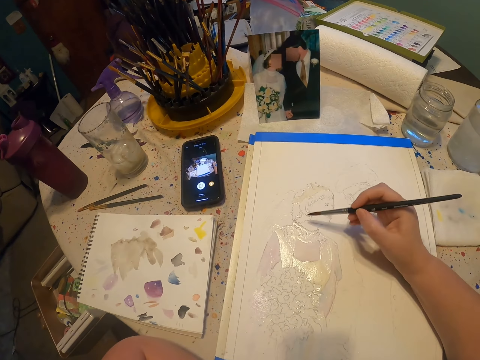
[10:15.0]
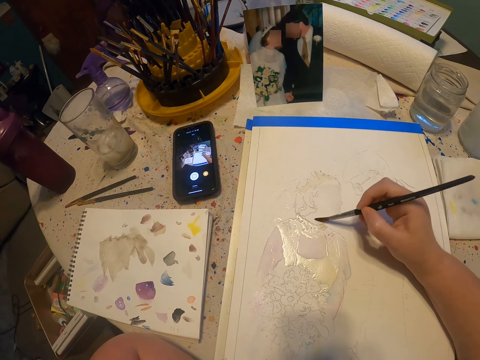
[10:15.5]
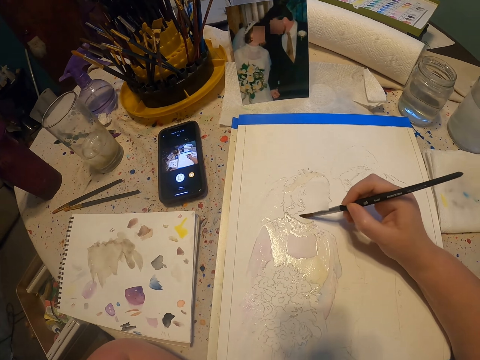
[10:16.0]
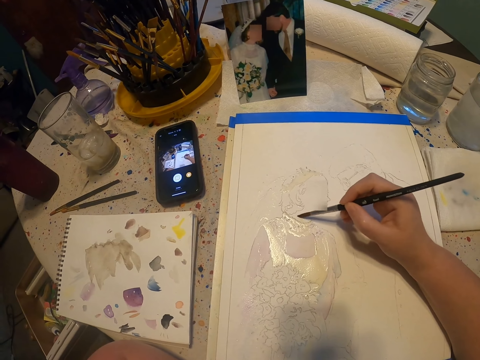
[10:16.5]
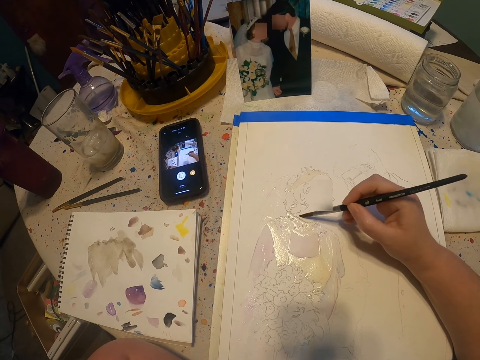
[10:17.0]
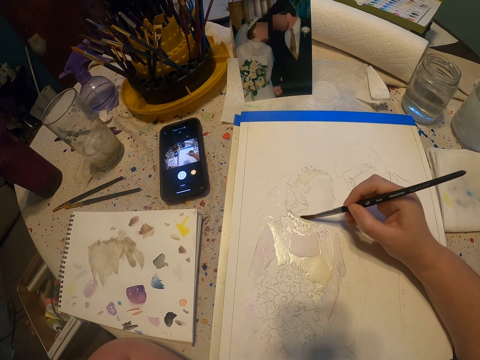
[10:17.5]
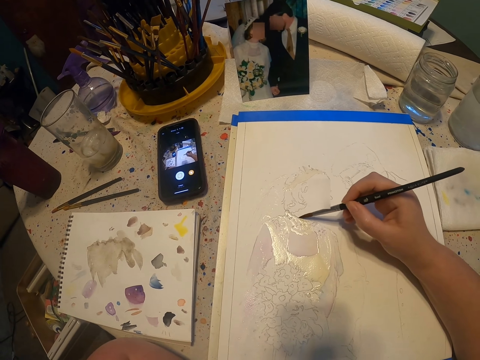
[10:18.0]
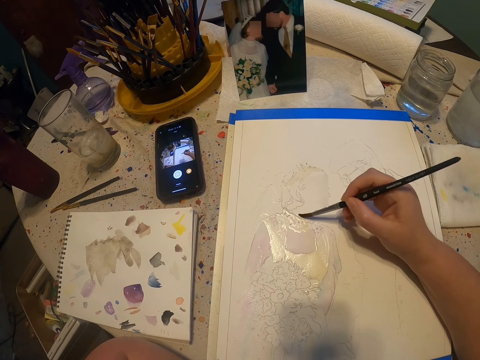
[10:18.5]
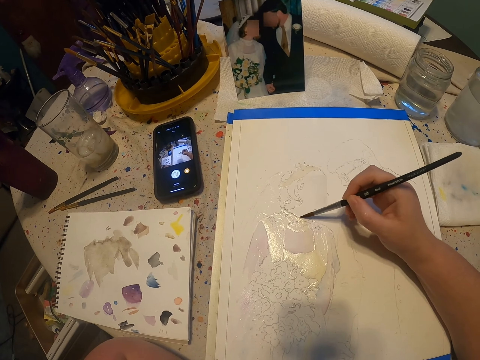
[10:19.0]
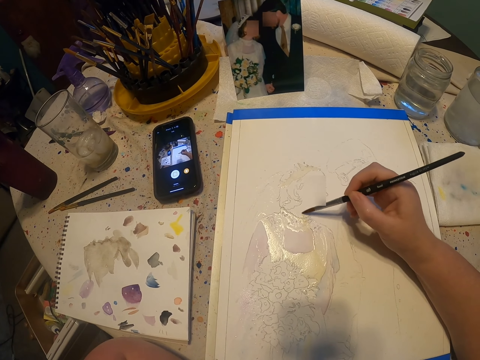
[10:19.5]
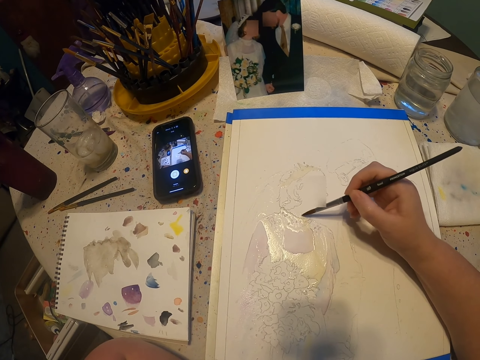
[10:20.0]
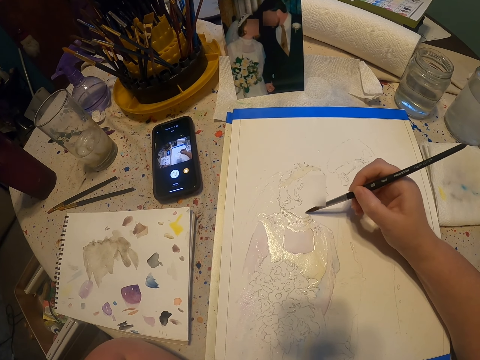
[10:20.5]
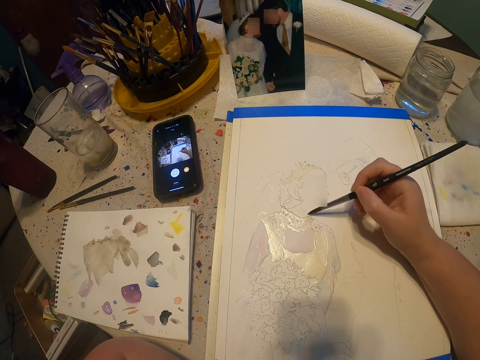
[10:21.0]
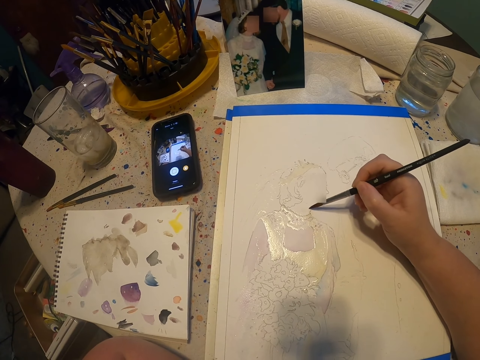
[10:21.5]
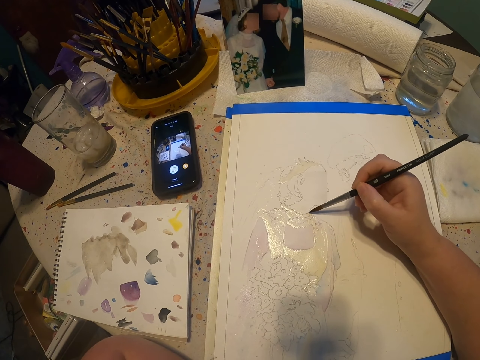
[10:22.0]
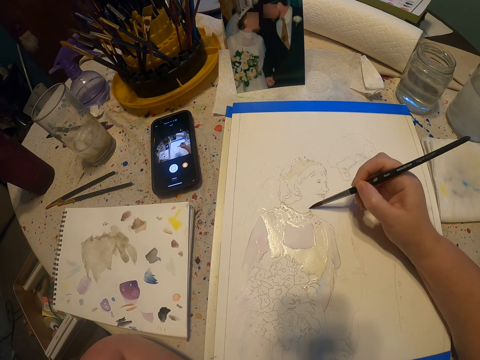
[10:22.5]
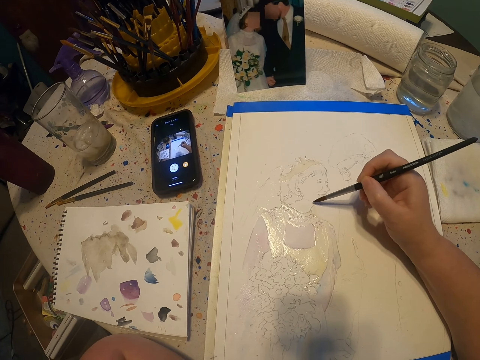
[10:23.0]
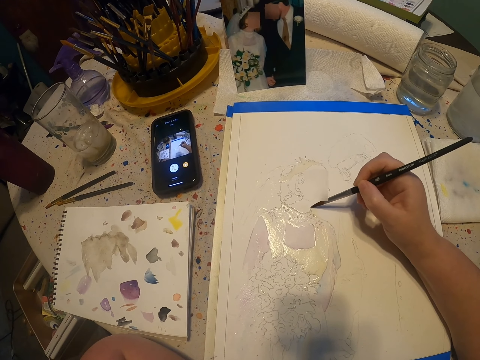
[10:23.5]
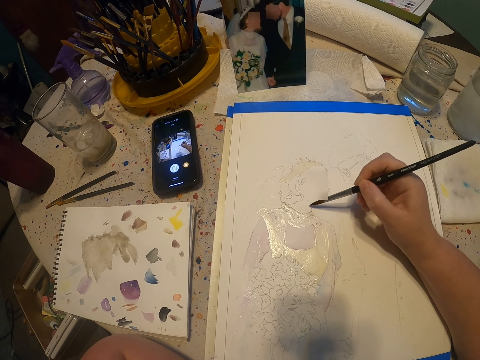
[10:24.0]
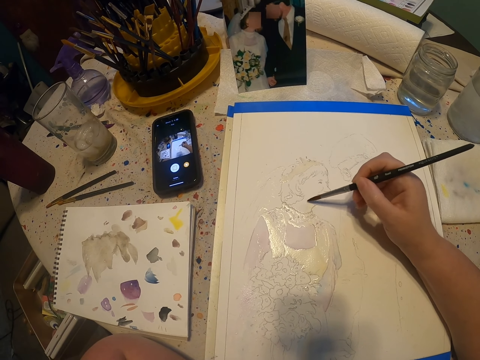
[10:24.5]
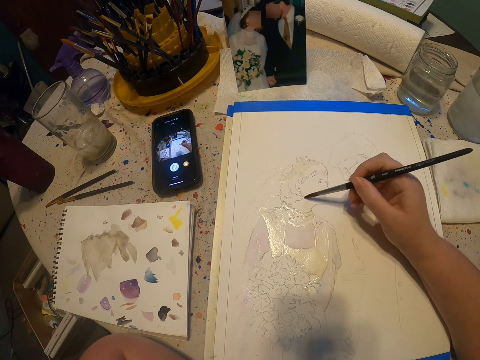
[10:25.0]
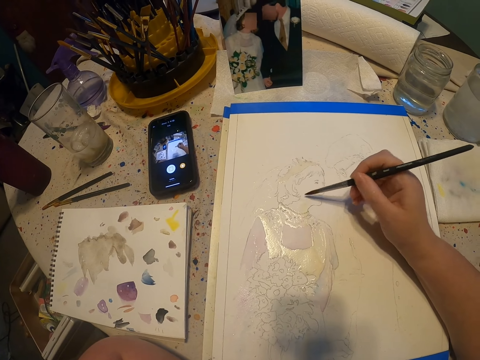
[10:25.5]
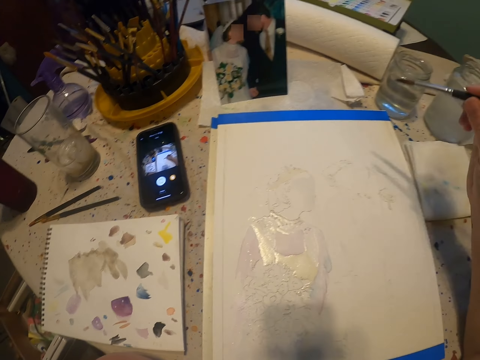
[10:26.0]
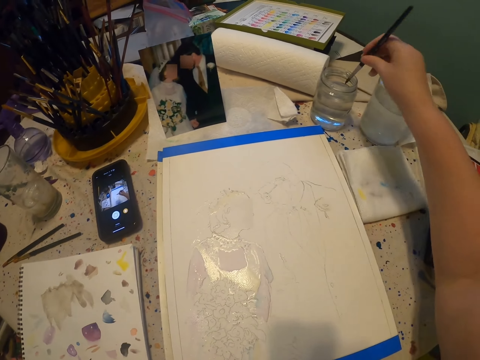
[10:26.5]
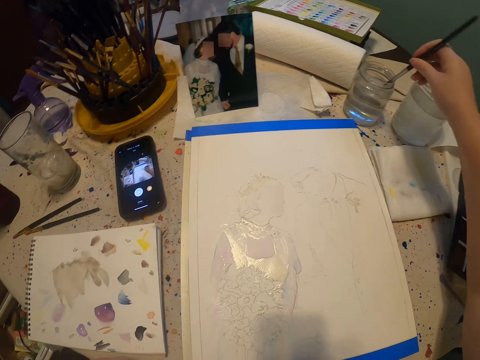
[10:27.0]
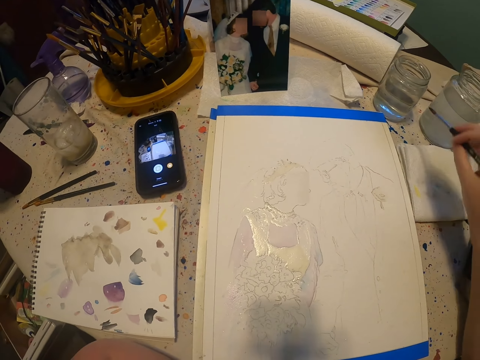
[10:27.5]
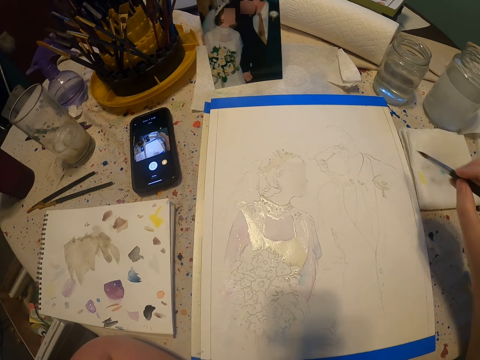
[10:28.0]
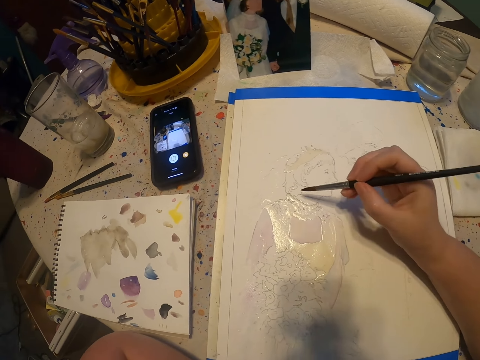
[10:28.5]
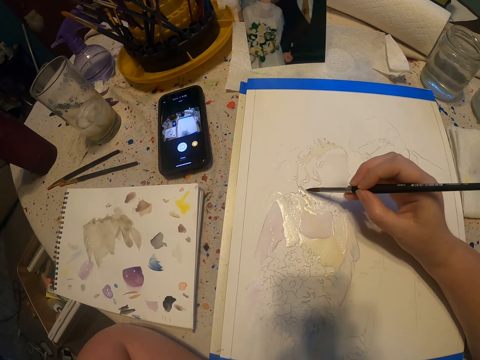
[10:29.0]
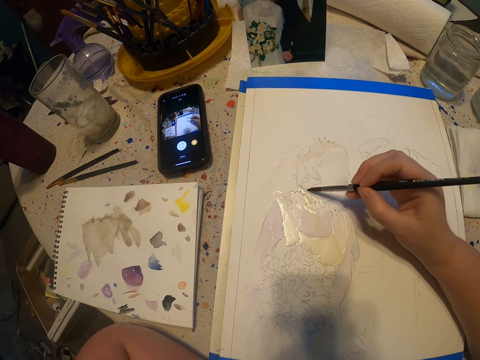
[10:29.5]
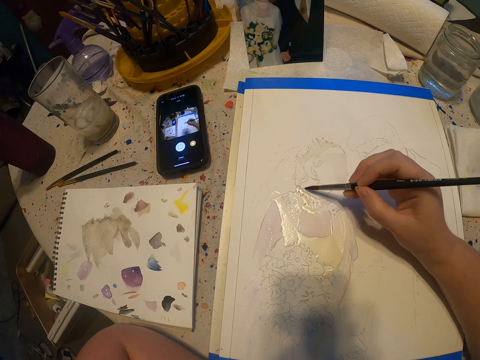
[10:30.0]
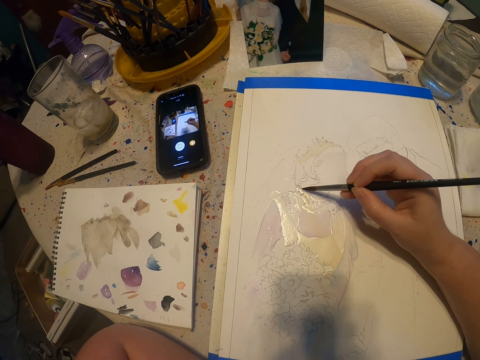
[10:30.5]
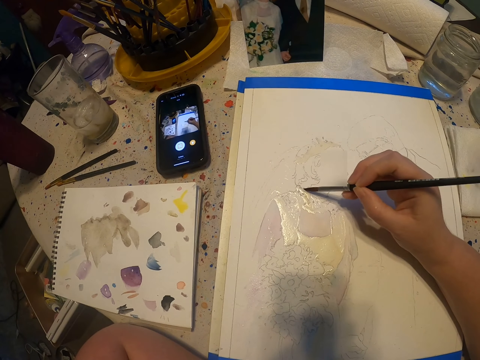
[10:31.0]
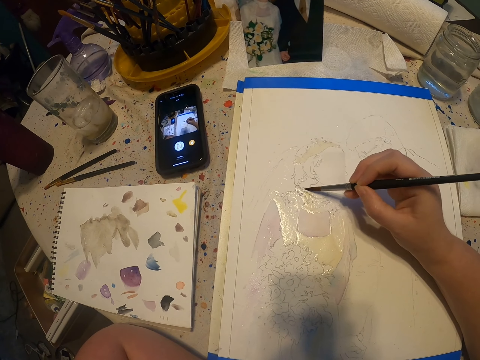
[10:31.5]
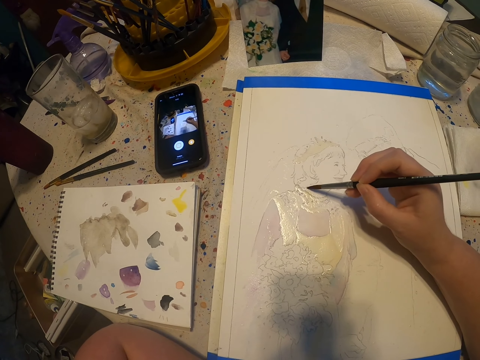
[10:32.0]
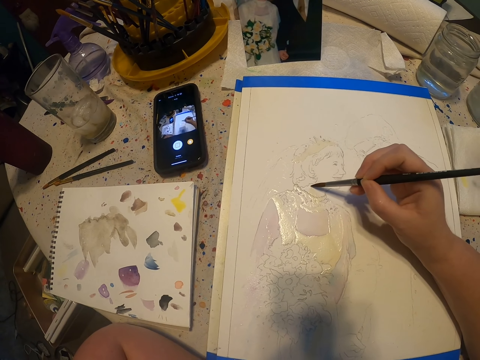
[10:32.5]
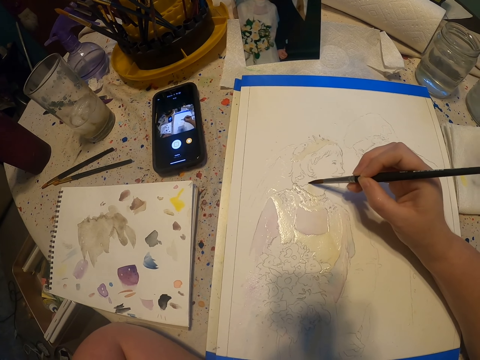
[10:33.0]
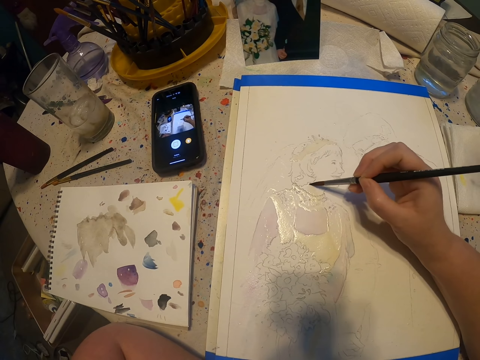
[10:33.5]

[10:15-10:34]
The camera wearer paints on the paper. They paint. They dip the paint brush on the colorless solution. They remove excess solution on the paint brush. They paint on the paper.

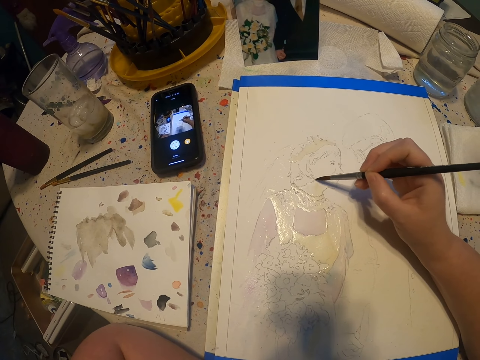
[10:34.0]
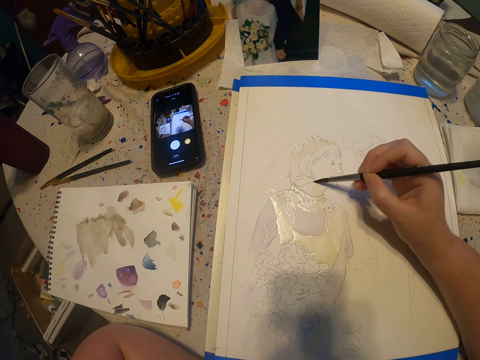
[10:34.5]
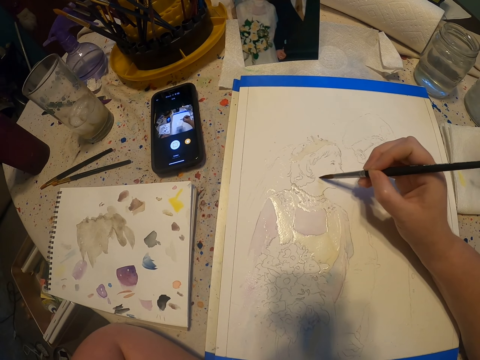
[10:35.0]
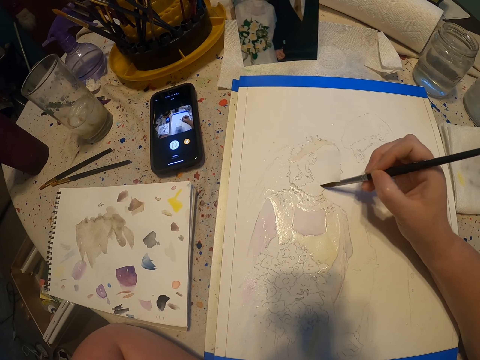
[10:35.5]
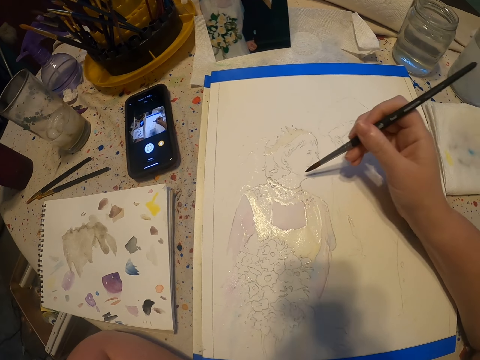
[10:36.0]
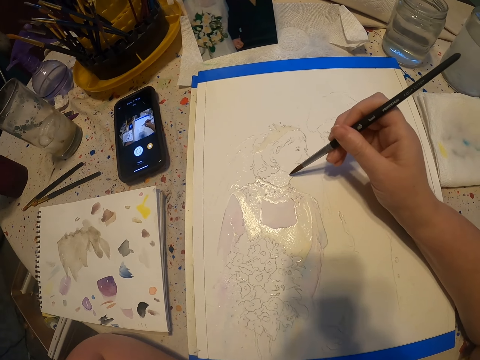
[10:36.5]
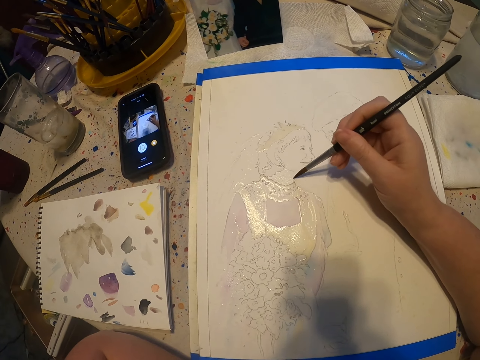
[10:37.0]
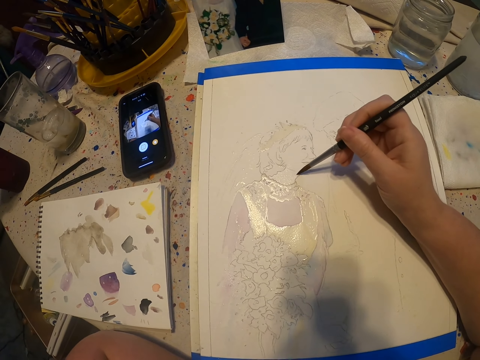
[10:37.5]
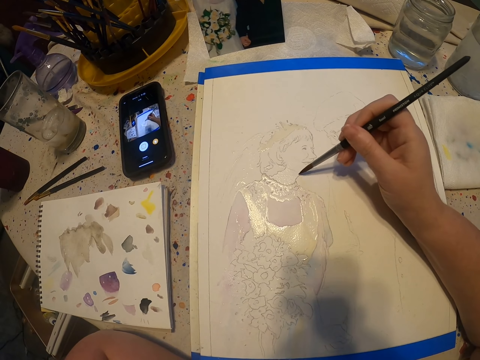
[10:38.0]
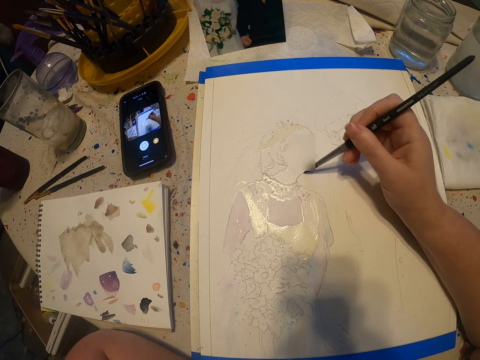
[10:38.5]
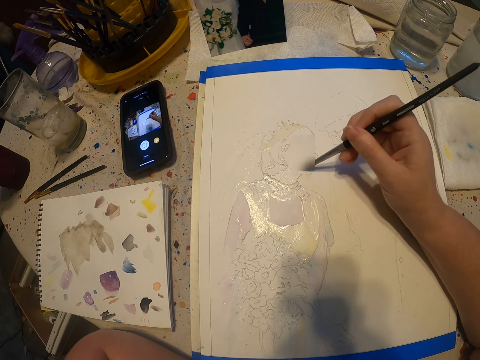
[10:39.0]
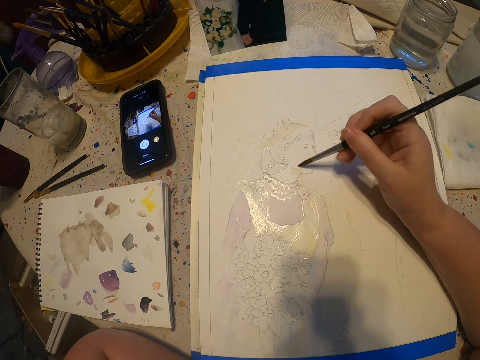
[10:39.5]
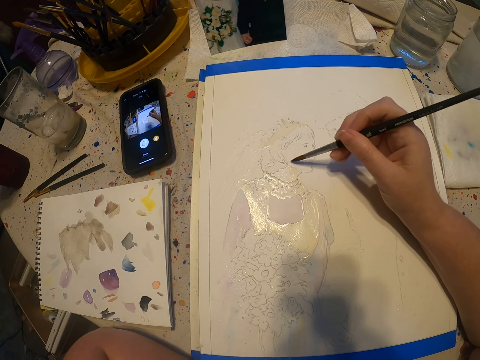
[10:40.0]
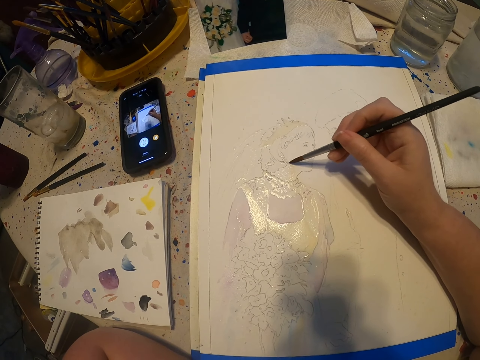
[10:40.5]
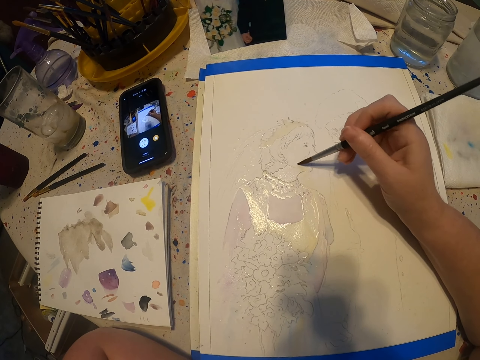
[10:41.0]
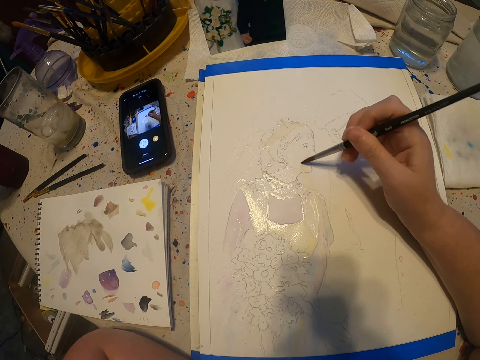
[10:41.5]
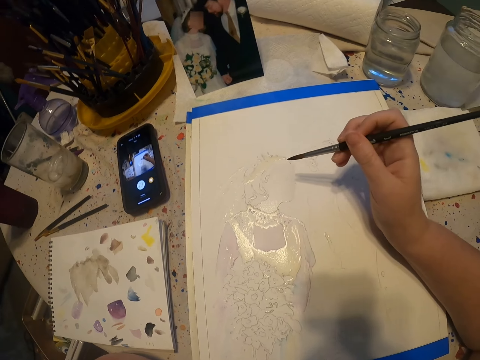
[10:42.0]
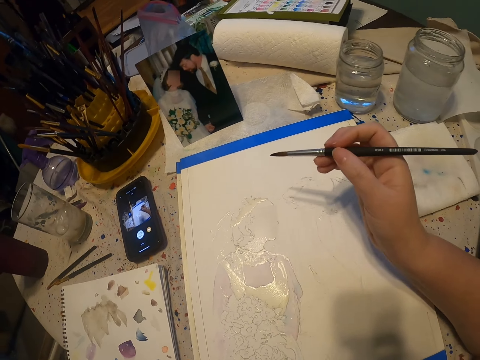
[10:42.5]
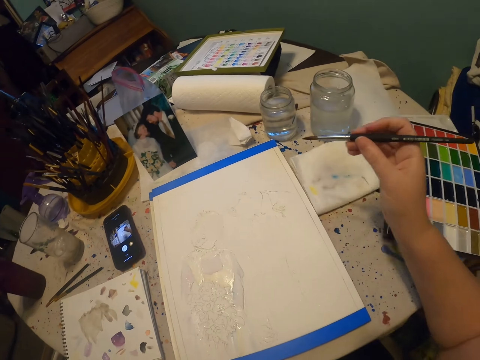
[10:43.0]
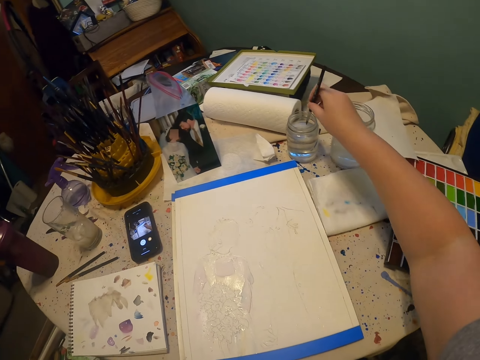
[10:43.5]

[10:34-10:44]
The camera wearer paints. They dip the paint brush on the colorless solution.
